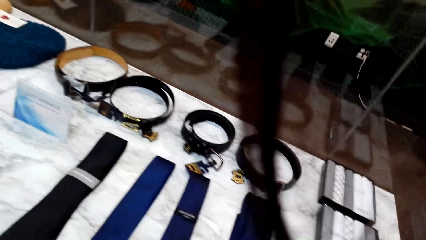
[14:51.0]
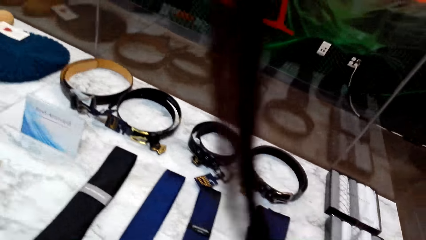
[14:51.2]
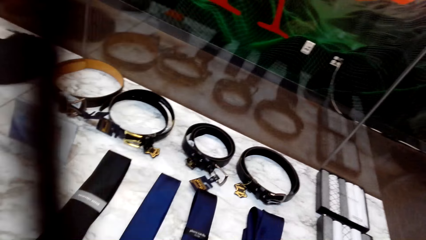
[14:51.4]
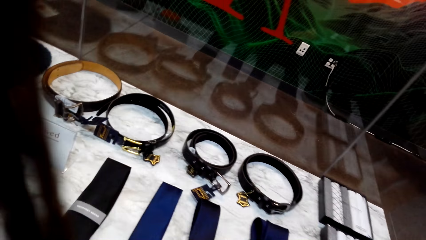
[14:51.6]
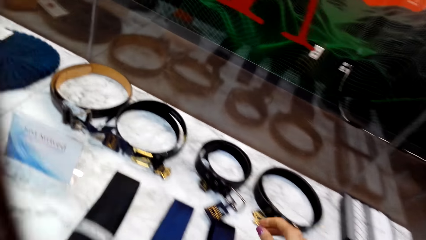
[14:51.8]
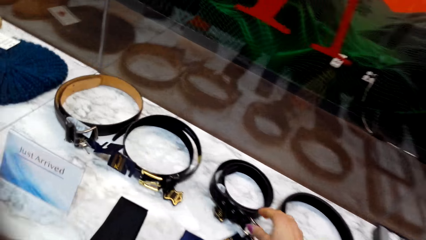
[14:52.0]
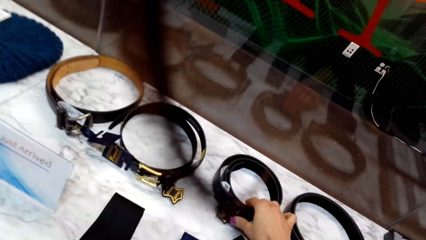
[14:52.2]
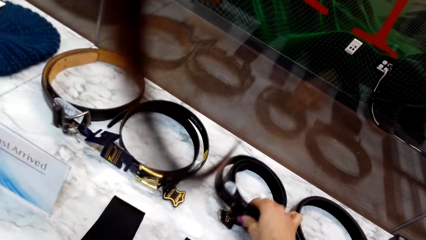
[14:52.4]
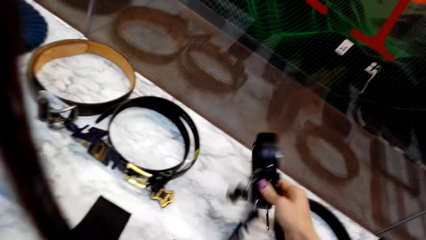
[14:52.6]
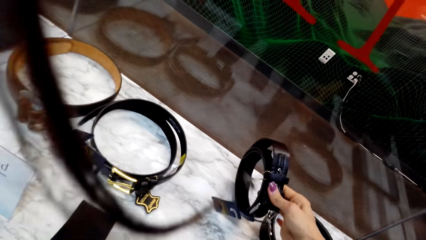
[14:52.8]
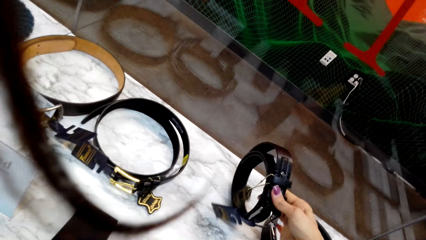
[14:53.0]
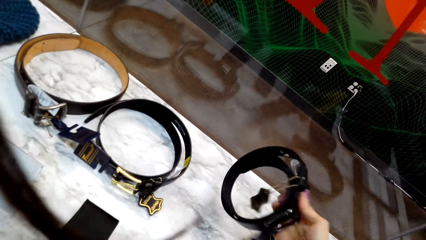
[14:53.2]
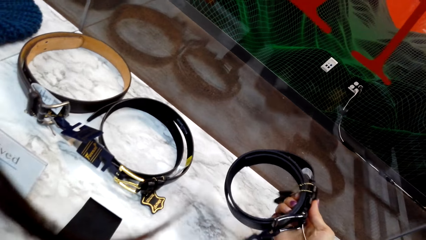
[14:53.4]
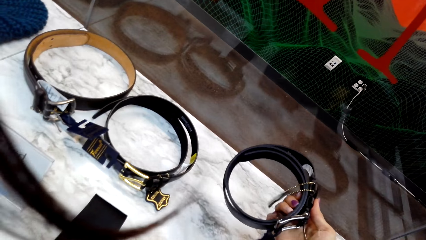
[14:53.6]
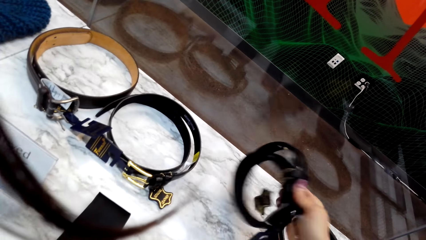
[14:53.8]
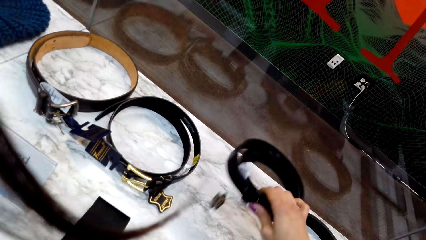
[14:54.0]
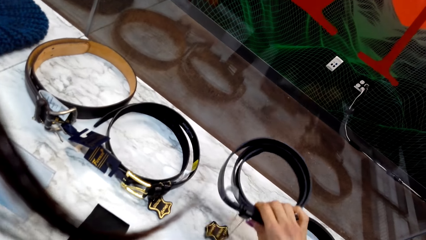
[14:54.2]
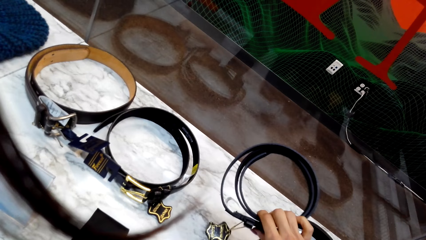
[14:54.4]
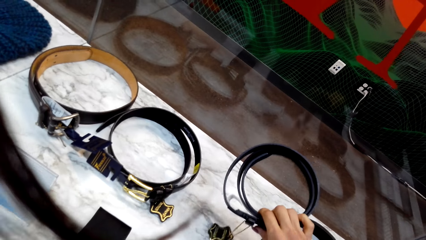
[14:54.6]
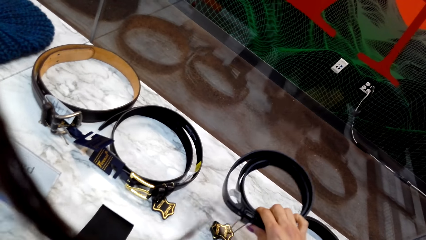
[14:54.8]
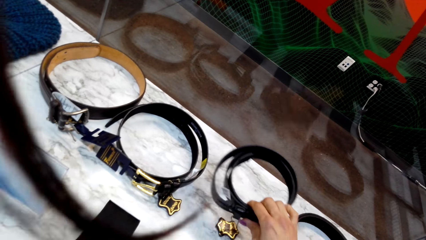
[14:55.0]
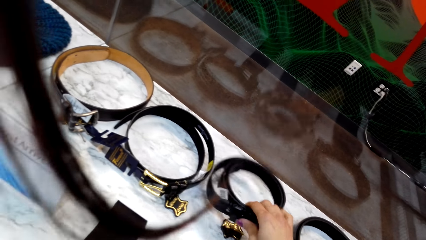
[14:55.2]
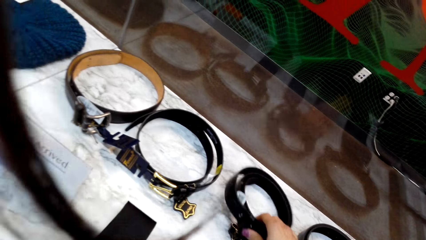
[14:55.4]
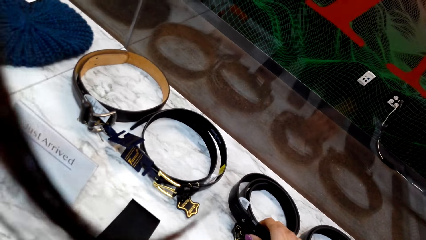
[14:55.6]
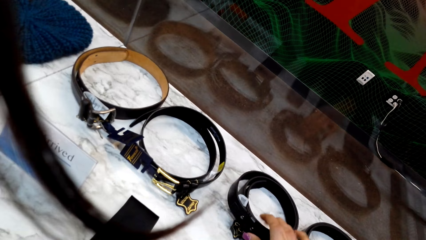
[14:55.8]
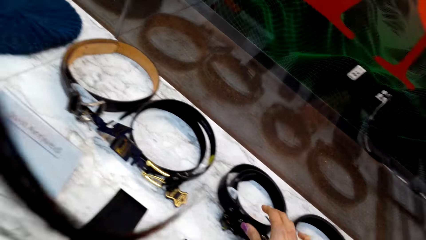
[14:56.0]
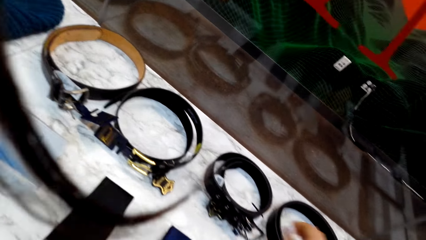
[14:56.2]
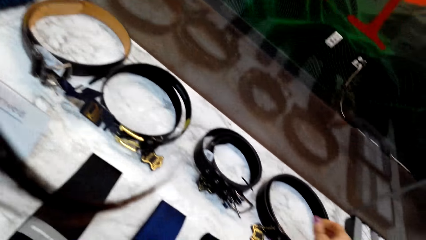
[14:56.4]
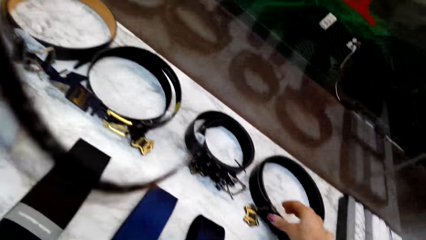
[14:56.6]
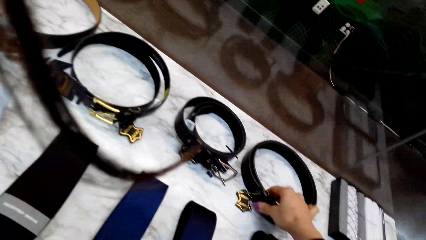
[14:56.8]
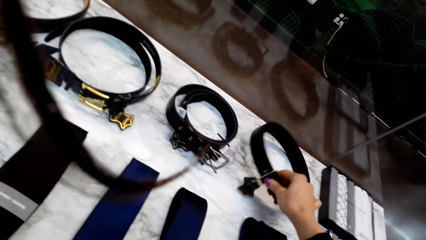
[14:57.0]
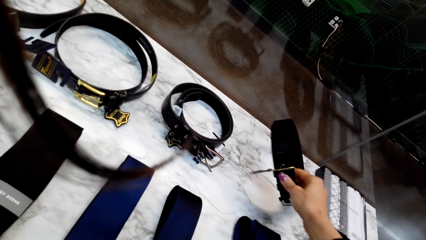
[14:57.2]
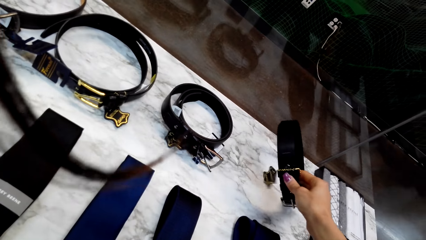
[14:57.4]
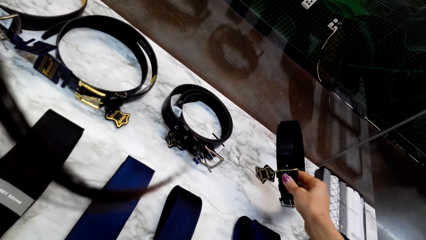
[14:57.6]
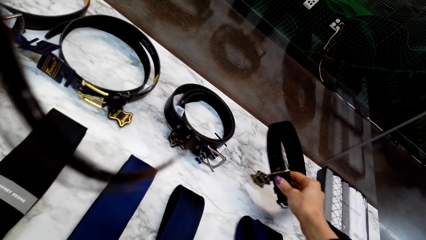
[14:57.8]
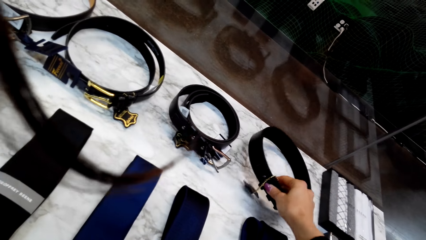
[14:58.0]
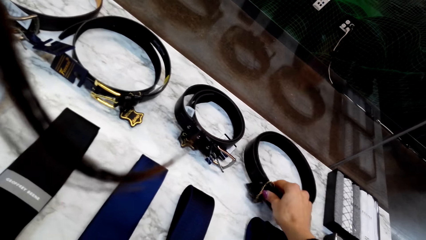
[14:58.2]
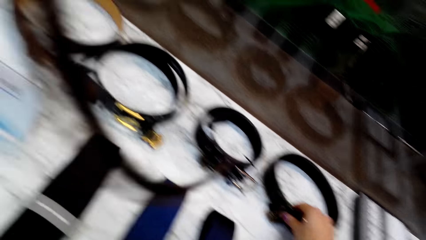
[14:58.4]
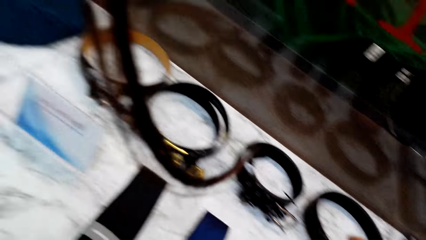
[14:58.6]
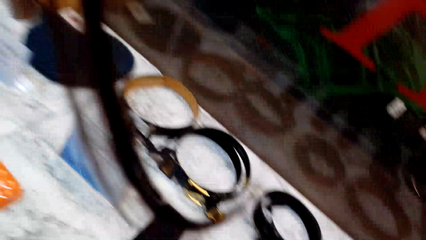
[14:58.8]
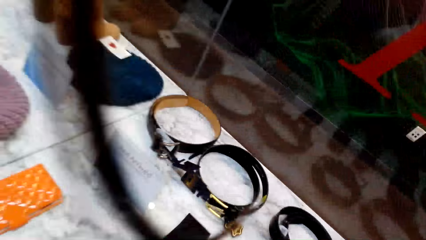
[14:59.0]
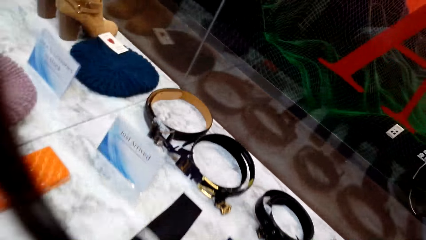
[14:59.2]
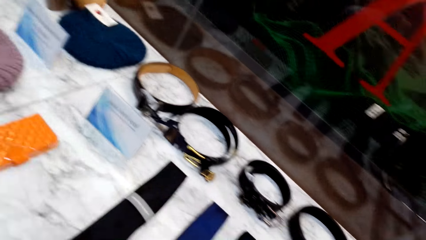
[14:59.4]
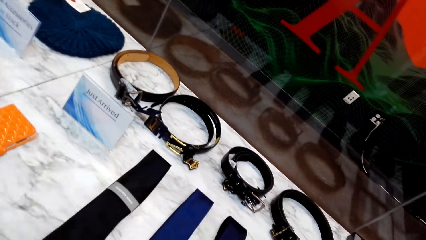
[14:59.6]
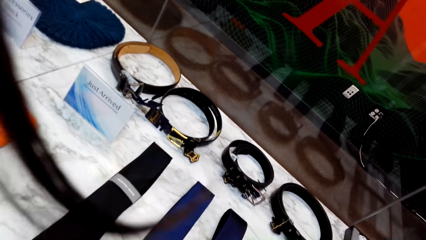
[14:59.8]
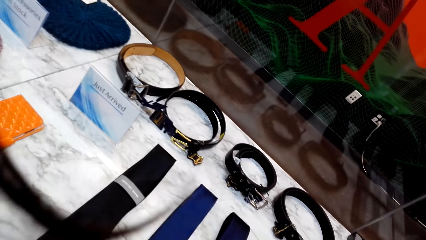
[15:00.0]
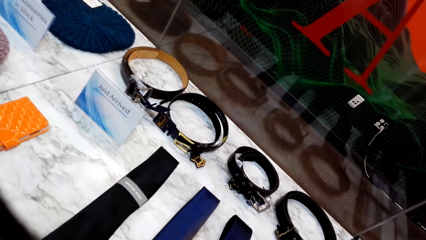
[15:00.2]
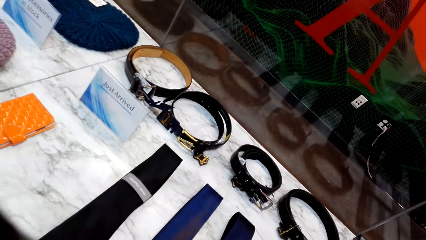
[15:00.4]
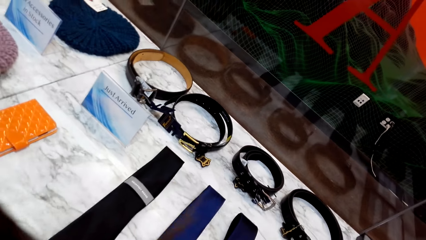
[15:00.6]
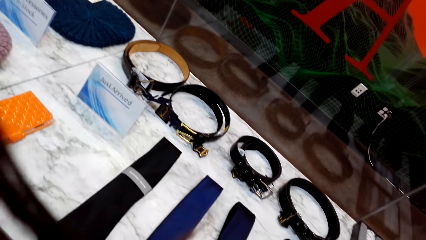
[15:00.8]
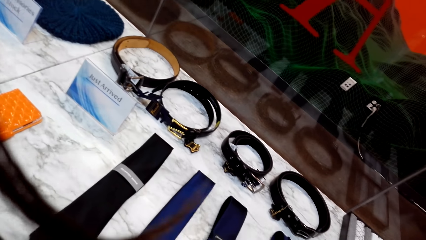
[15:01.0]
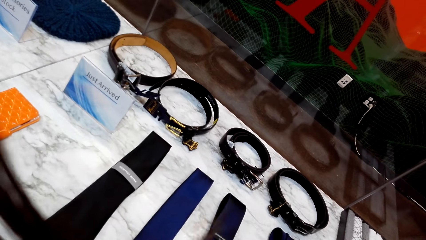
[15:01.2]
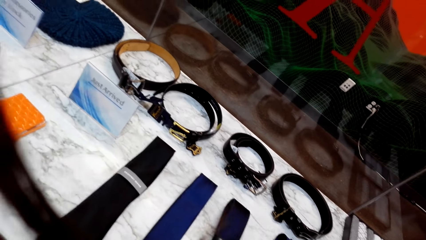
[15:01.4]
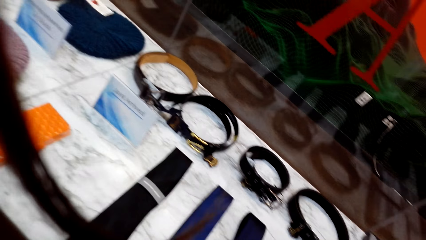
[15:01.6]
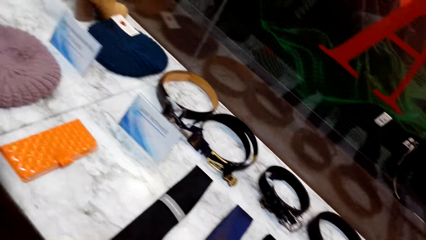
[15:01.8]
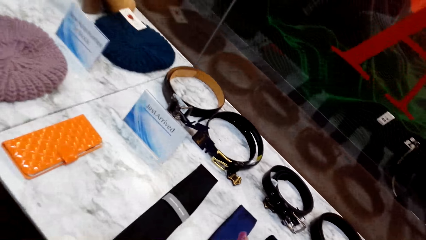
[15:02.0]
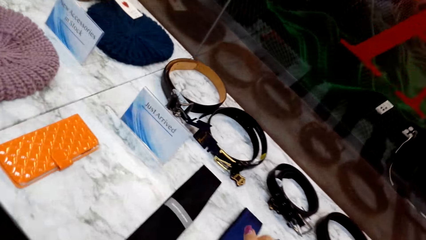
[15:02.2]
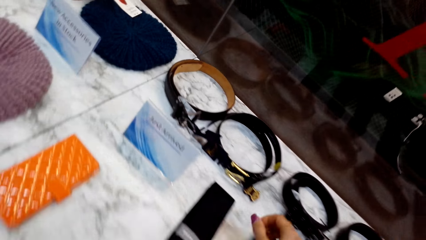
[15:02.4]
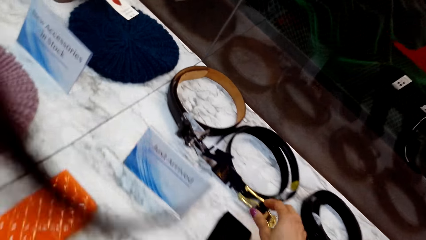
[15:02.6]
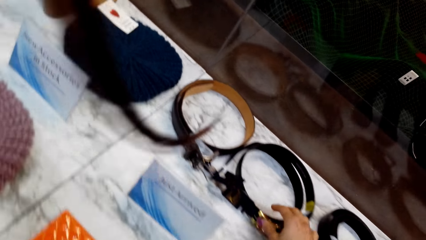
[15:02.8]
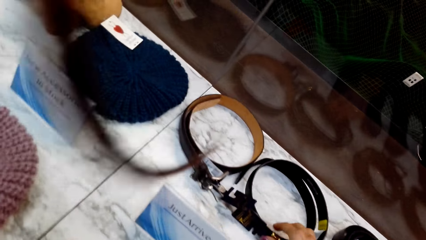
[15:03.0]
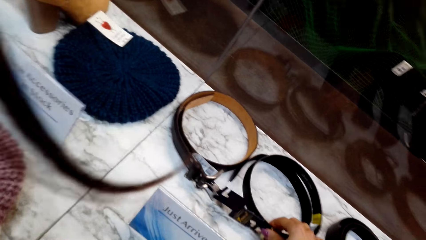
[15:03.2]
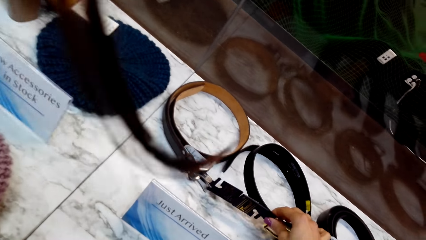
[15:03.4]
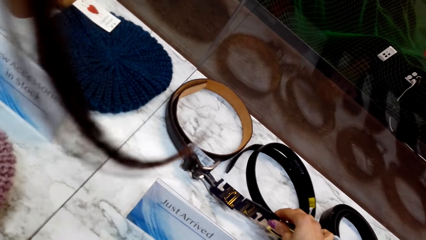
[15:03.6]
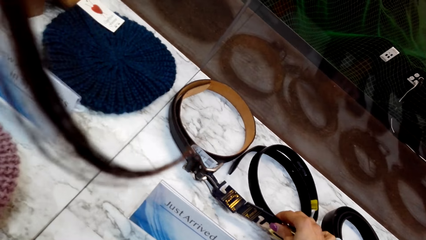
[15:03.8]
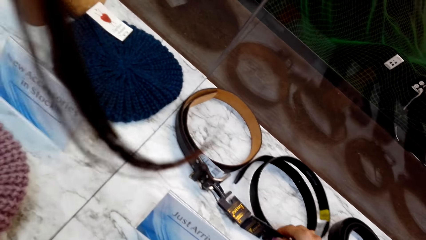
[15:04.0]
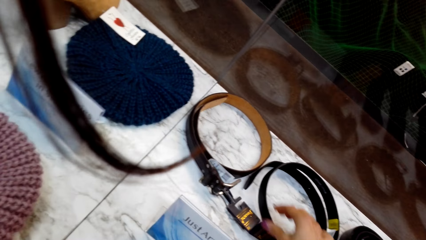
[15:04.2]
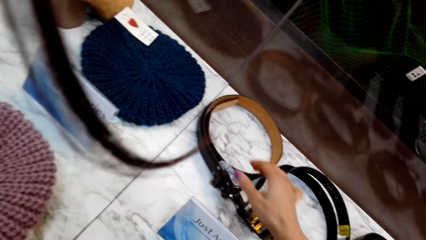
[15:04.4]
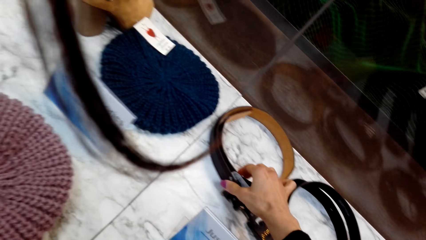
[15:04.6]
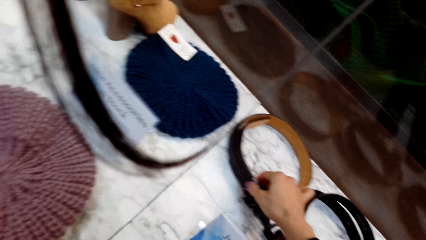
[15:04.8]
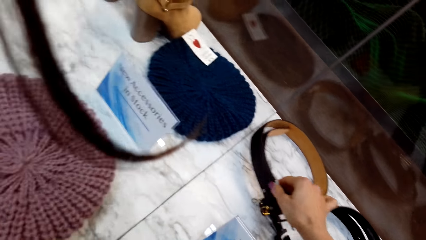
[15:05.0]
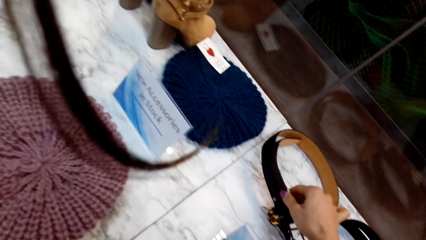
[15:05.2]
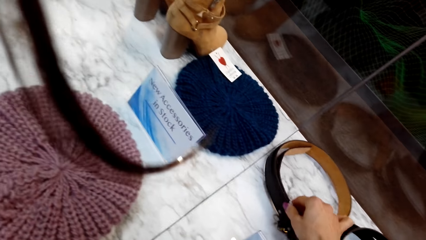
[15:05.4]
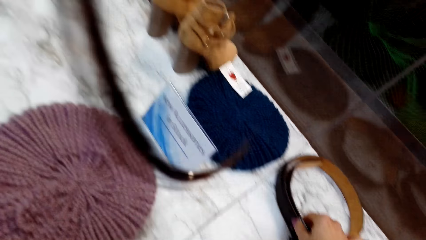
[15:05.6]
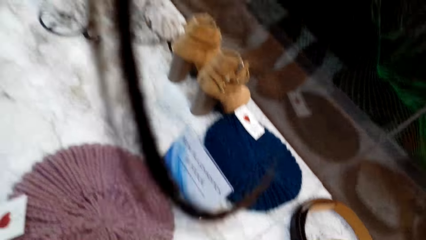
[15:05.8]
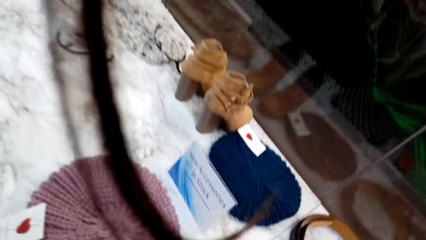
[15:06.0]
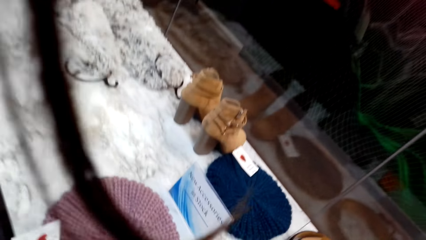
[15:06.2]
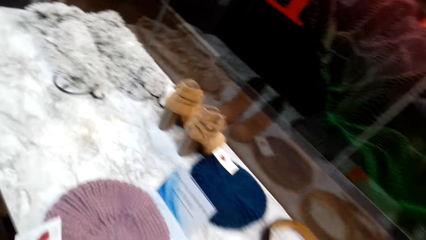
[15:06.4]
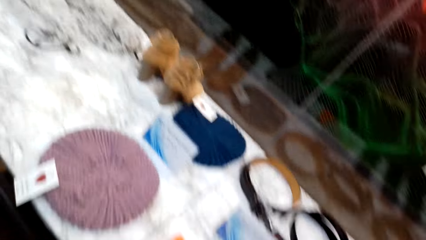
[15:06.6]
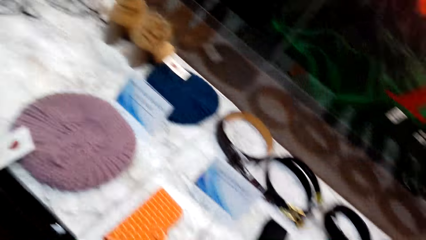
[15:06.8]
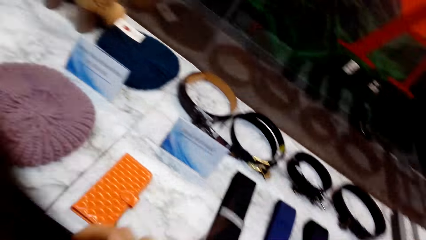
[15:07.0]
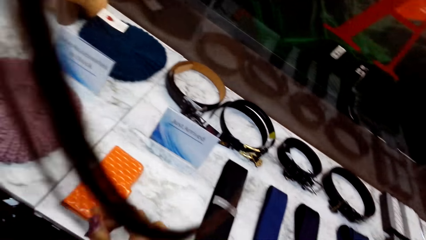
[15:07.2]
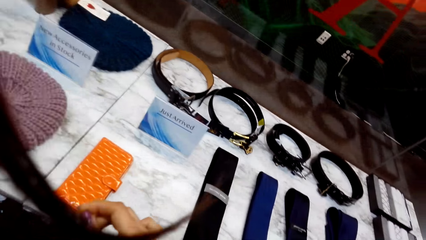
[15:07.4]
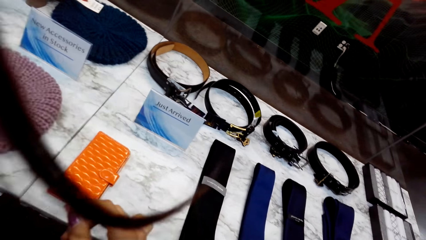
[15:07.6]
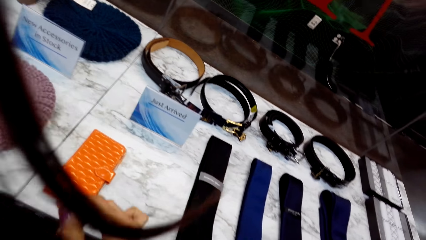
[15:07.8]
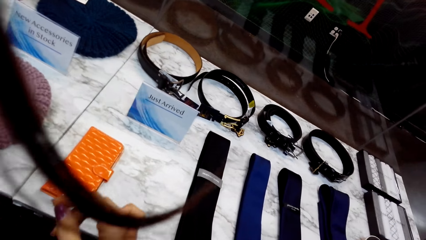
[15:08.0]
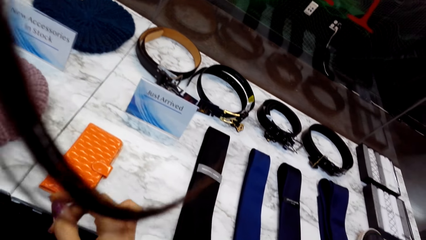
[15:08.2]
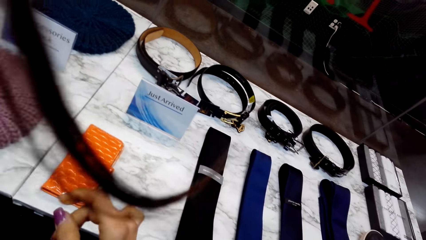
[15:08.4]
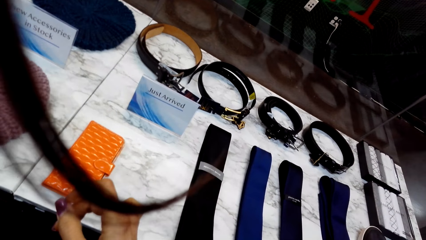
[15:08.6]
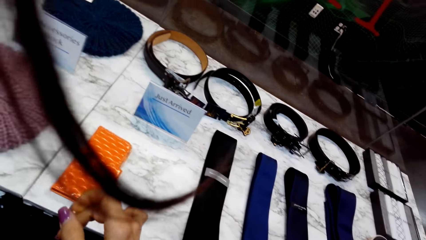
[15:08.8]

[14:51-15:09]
The camera wearer picks a belt. They drop the belt. They pick another belt and drop the belt on the table. They walk in the room. They drag the belt on the table. They touch the belt.
